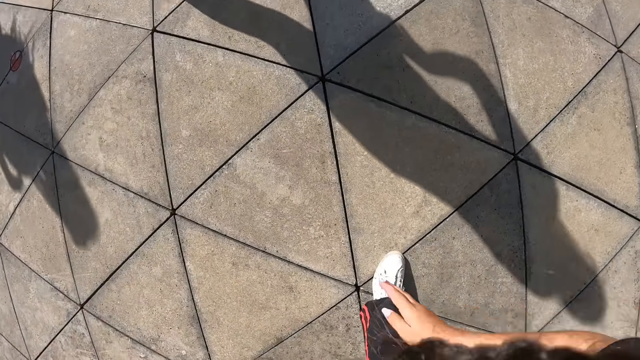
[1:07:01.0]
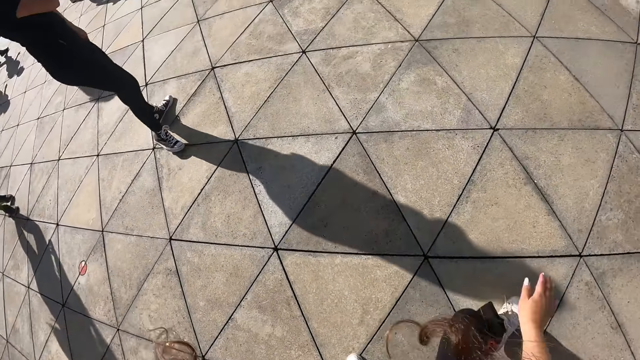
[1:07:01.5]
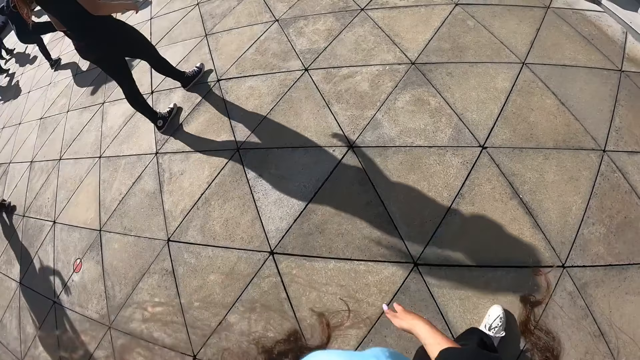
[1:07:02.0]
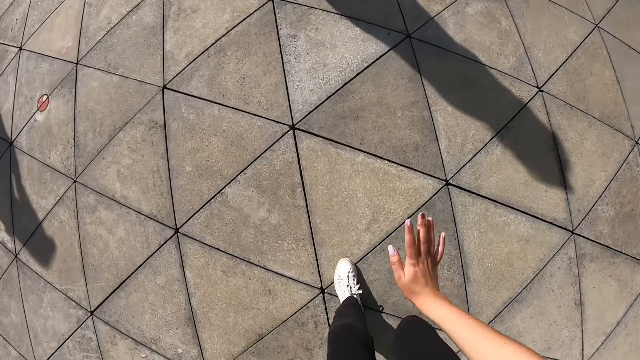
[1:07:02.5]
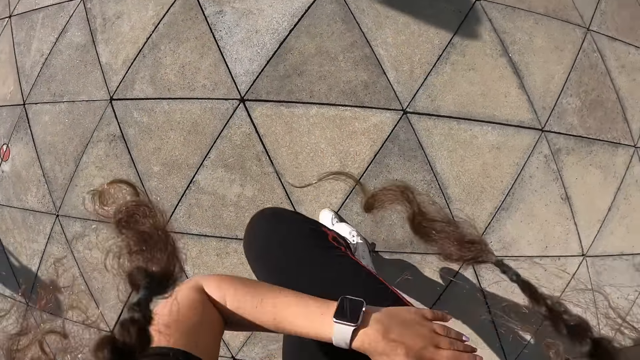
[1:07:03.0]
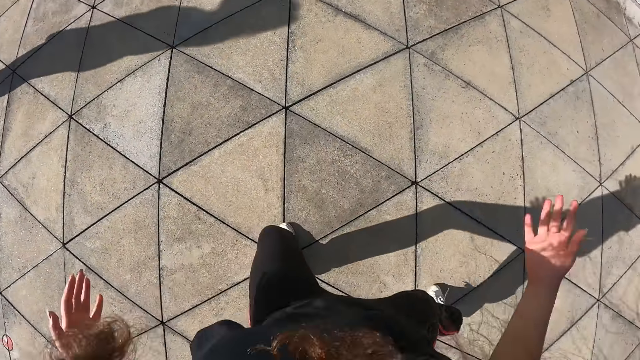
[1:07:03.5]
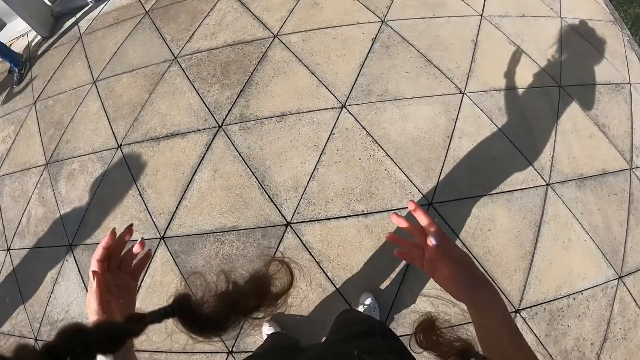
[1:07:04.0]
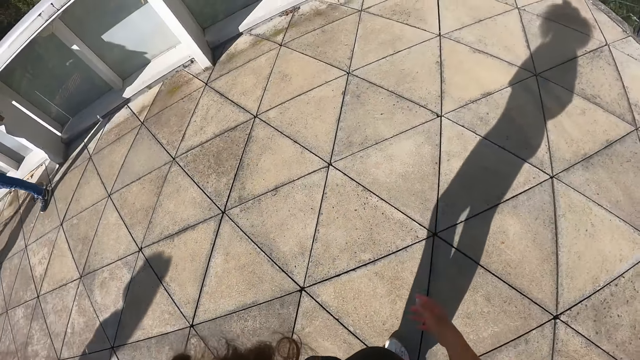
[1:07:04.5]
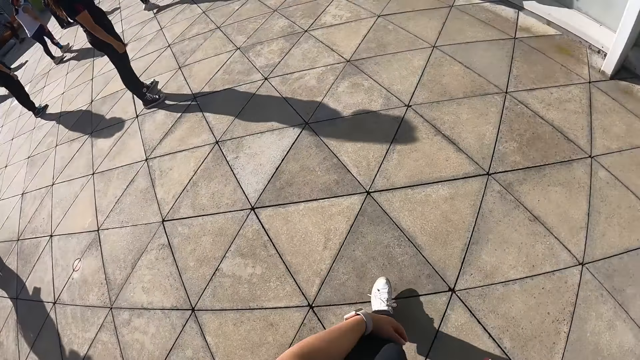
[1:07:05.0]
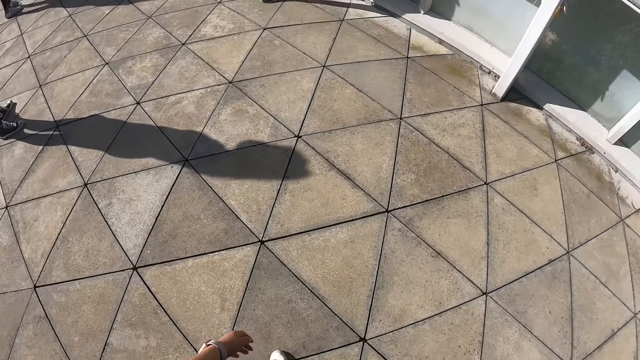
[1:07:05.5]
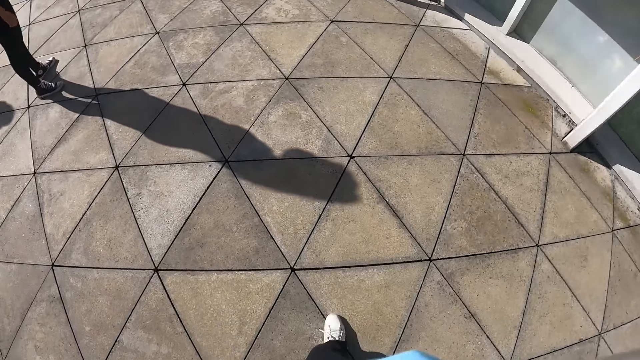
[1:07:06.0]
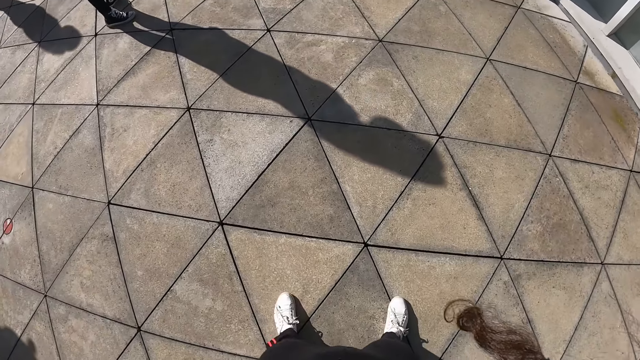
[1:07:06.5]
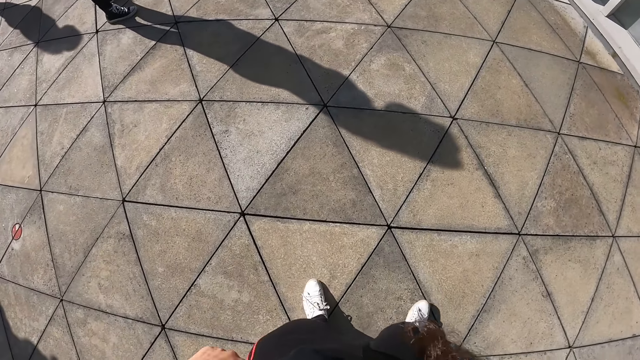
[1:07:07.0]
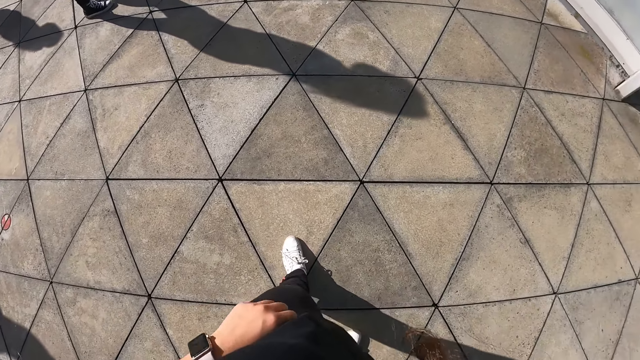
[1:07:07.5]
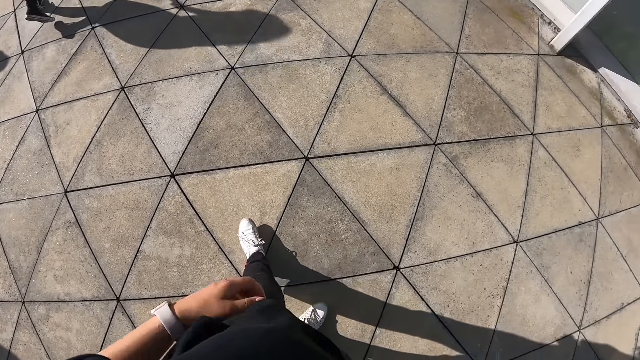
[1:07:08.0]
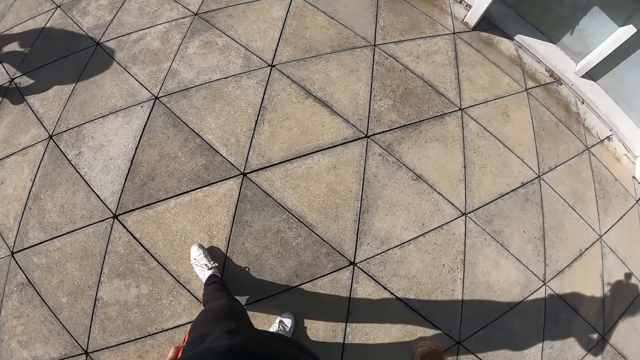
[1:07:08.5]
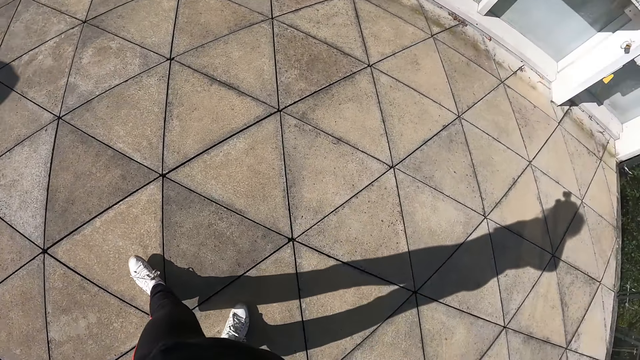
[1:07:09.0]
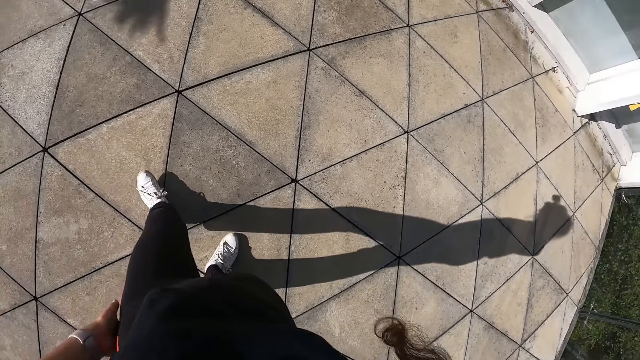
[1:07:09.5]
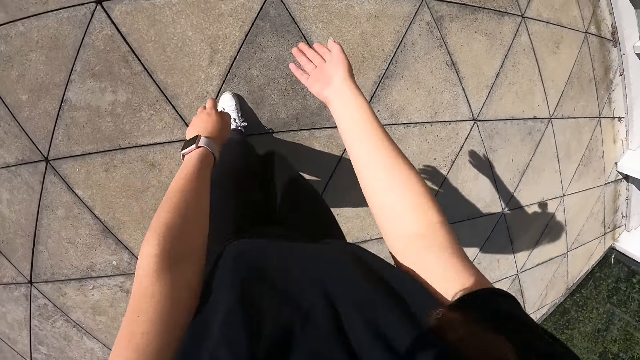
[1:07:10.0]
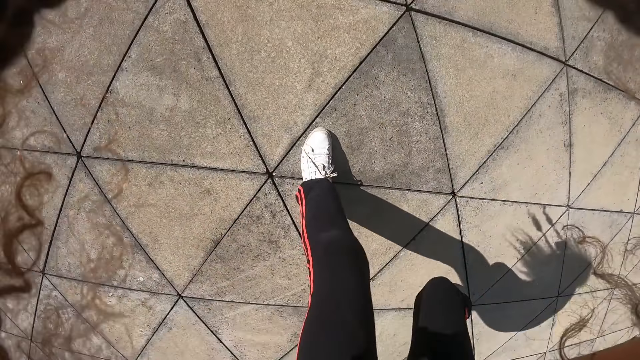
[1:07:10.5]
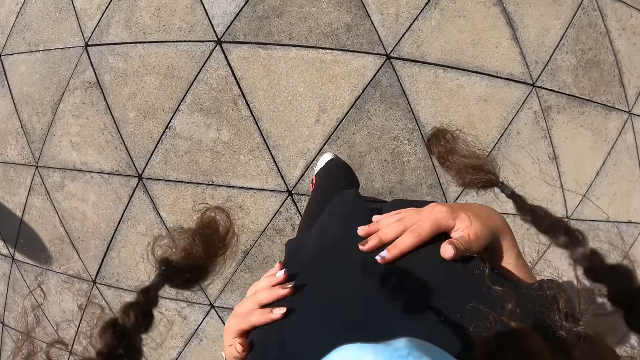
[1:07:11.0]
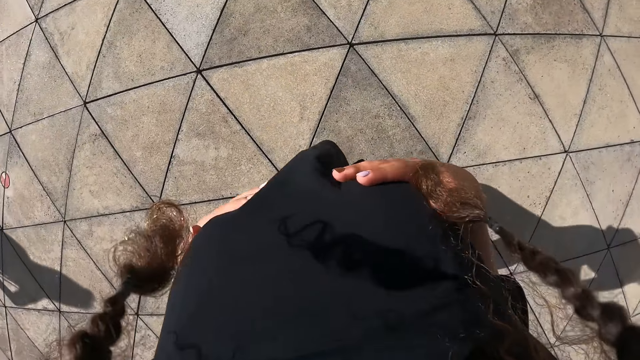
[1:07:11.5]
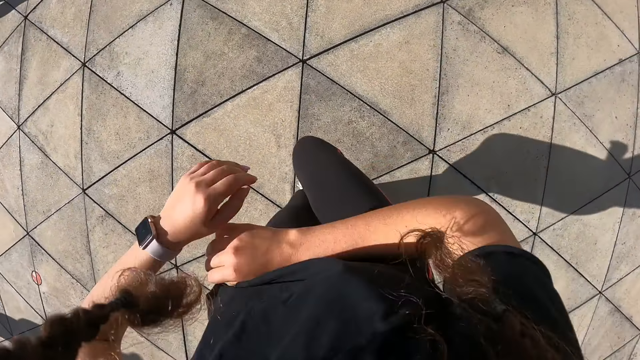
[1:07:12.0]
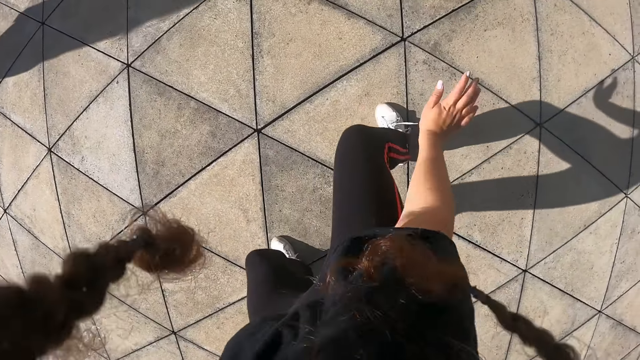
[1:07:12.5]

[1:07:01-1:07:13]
The camera wearer exercises with a group of people.

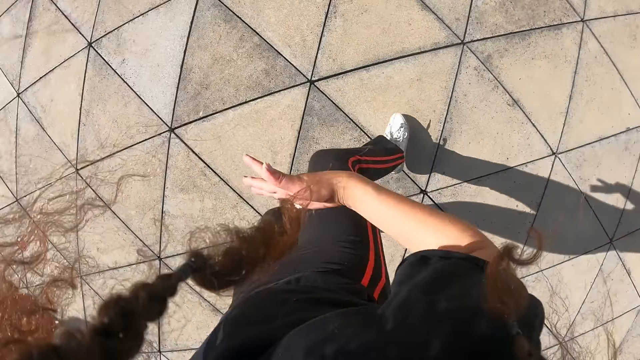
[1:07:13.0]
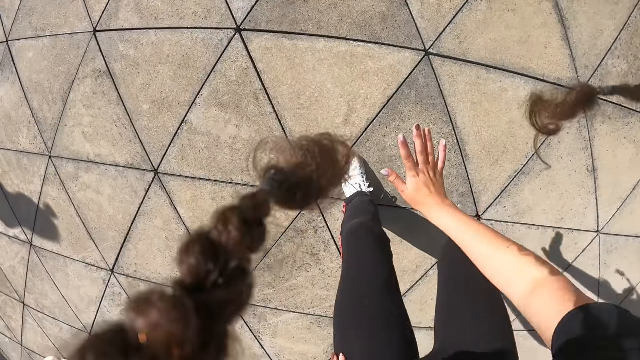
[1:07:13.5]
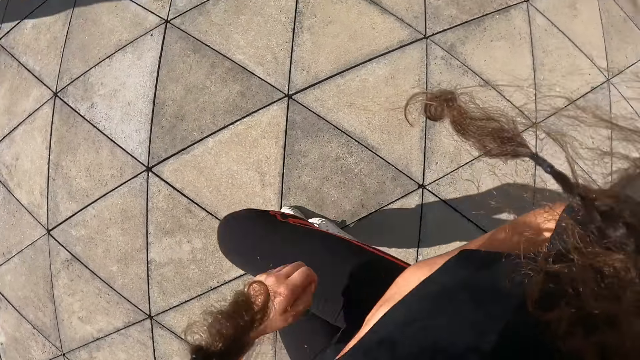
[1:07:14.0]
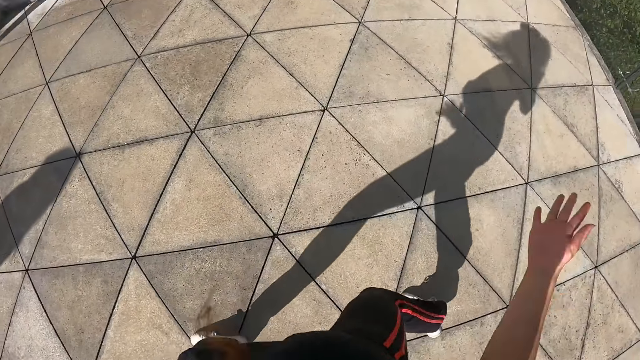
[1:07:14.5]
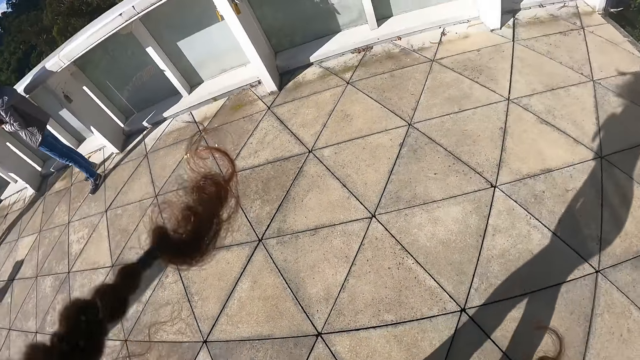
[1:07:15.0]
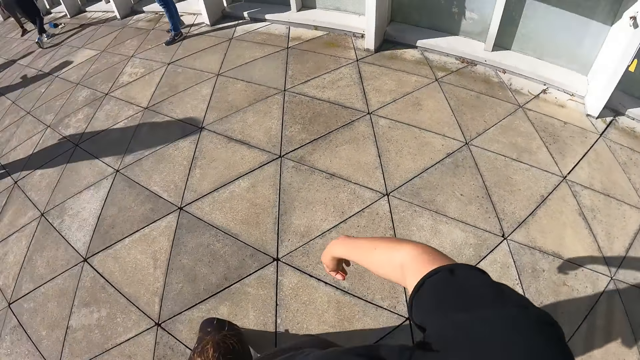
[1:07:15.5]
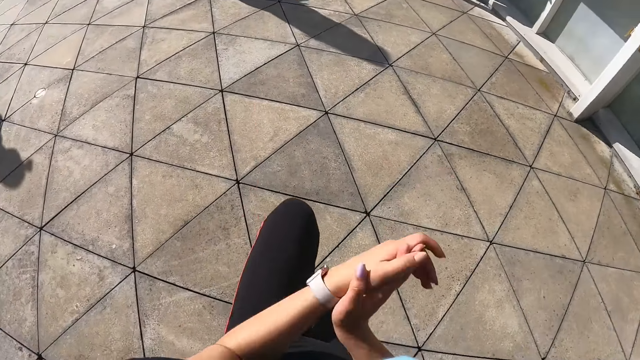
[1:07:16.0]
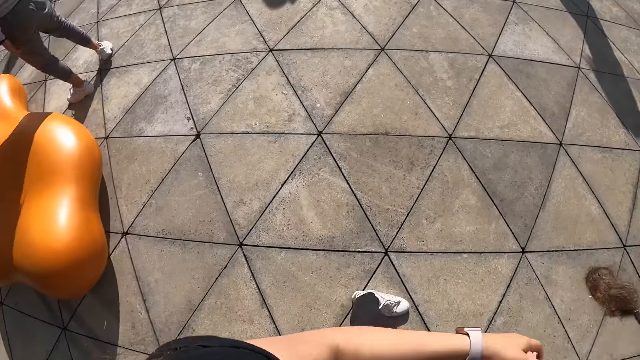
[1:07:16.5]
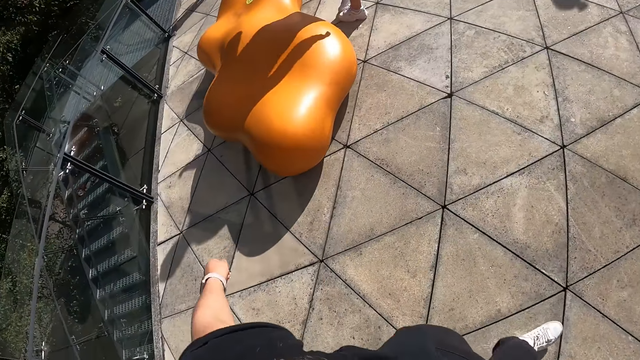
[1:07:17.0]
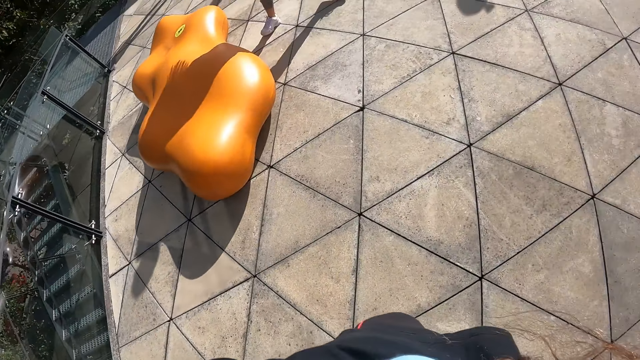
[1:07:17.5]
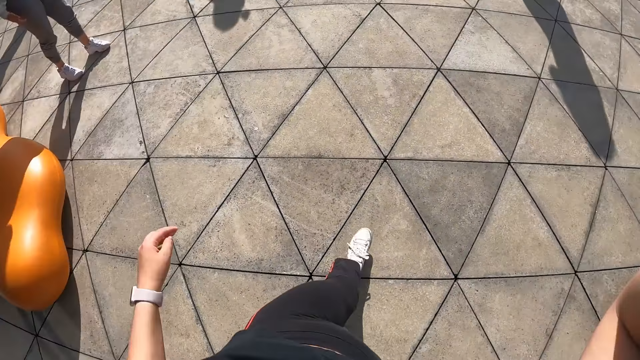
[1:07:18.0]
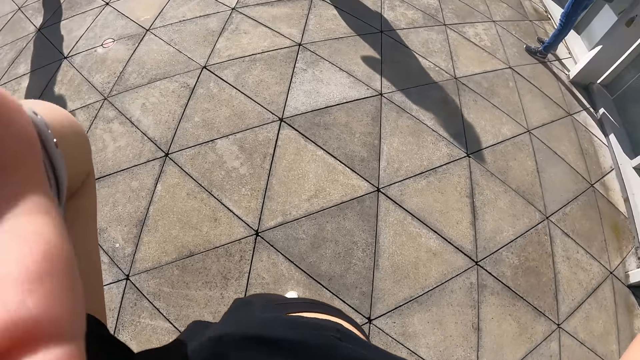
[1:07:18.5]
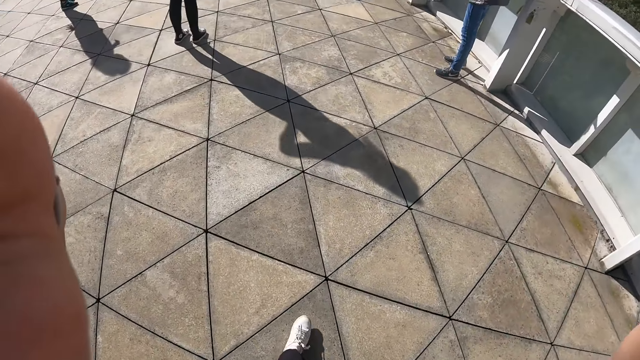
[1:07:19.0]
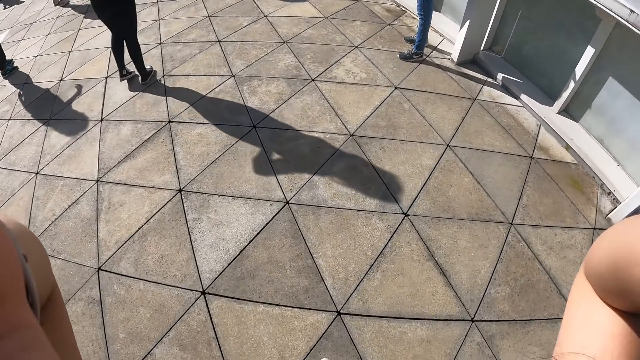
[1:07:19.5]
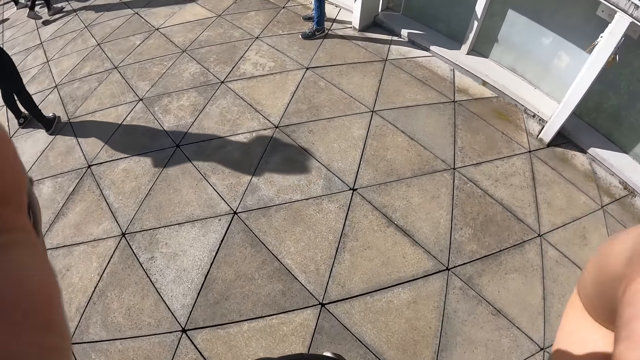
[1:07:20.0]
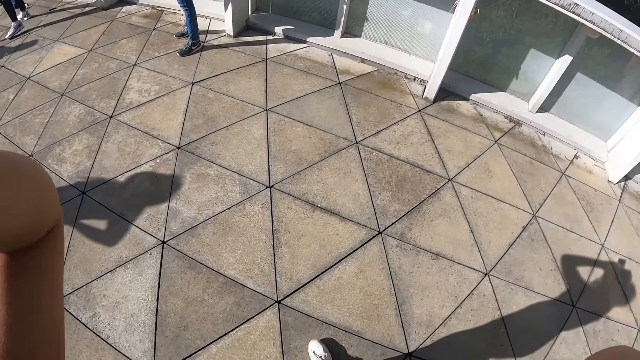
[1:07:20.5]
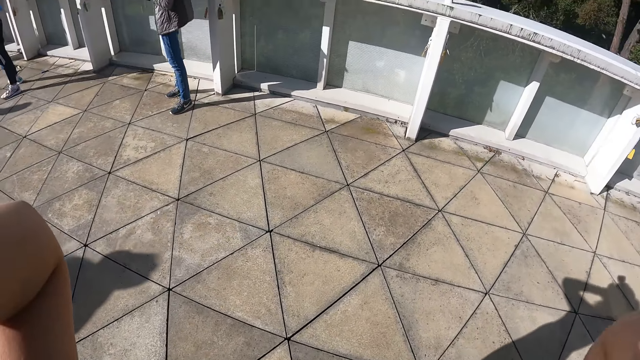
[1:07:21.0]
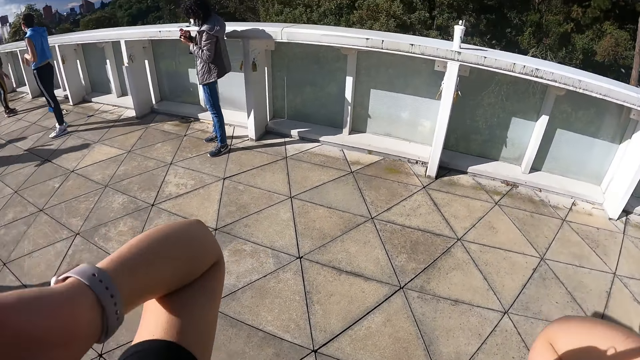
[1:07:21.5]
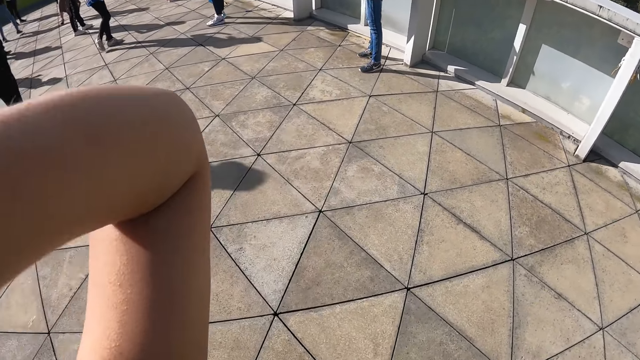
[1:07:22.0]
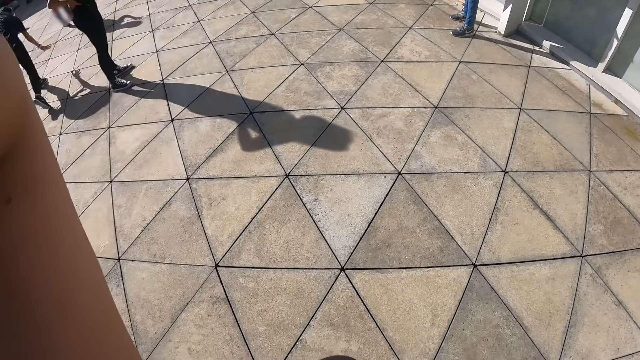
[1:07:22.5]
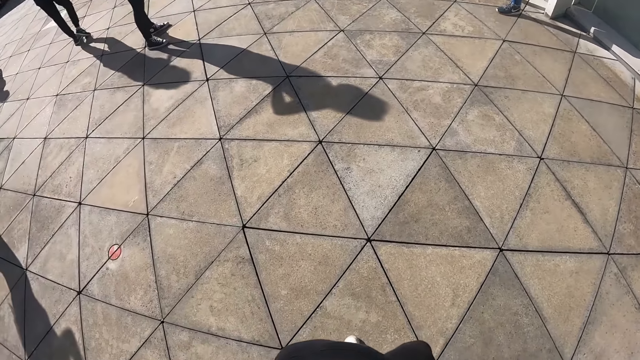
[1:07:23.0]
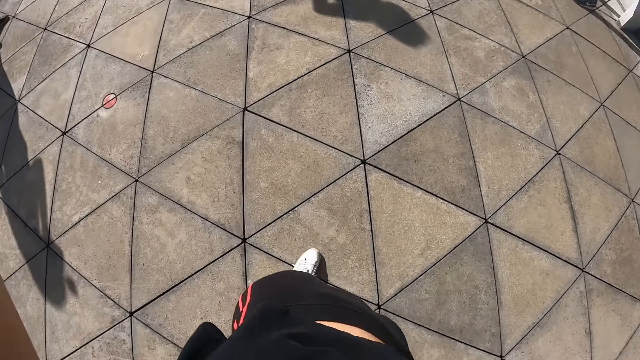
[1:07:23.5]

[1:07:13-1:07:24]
The camera wearer adjusts the camera with both hands.
